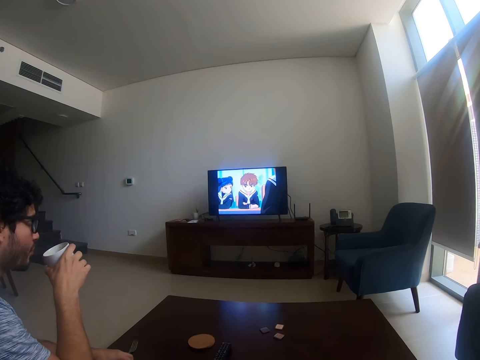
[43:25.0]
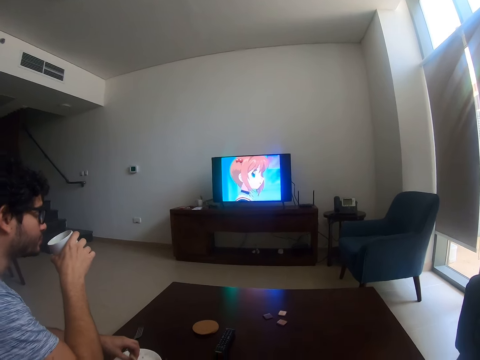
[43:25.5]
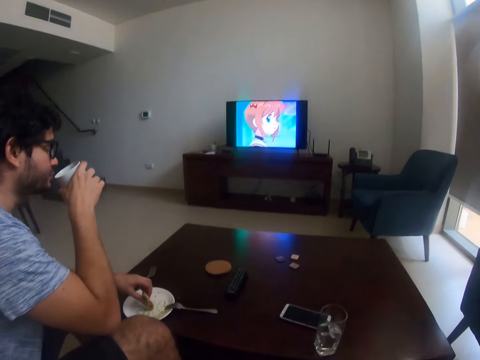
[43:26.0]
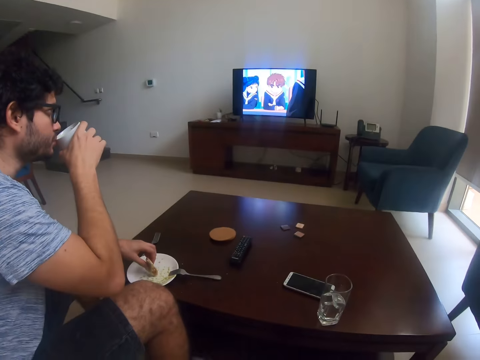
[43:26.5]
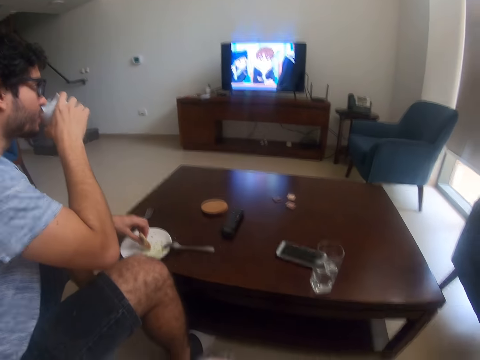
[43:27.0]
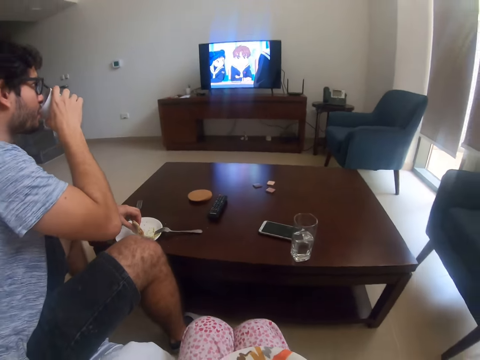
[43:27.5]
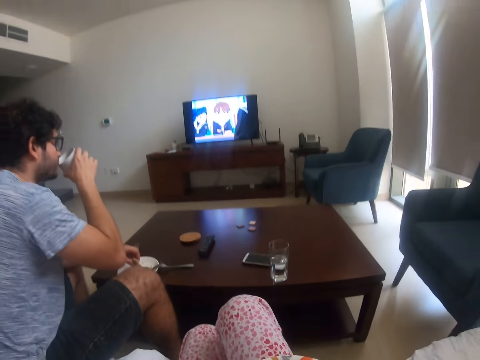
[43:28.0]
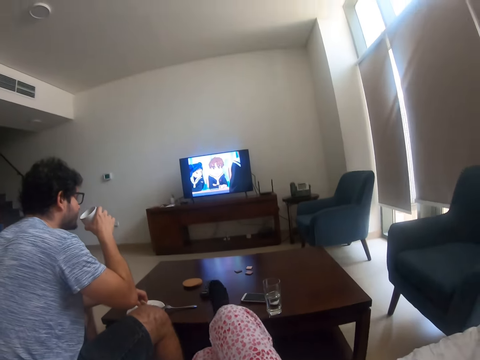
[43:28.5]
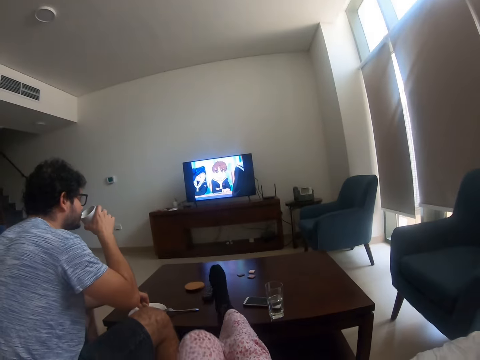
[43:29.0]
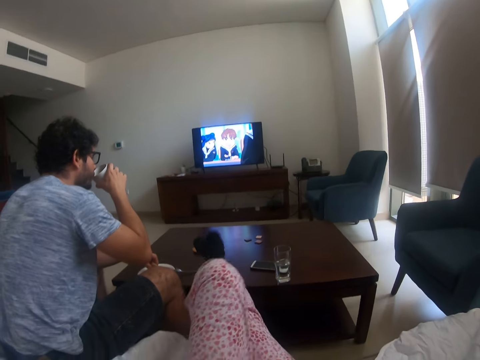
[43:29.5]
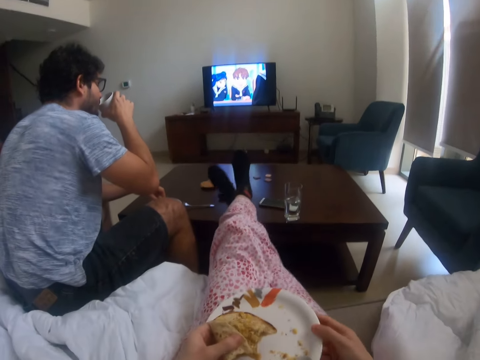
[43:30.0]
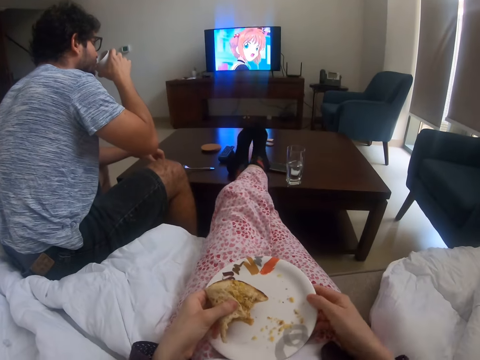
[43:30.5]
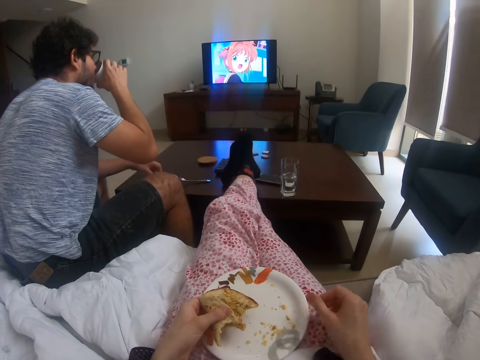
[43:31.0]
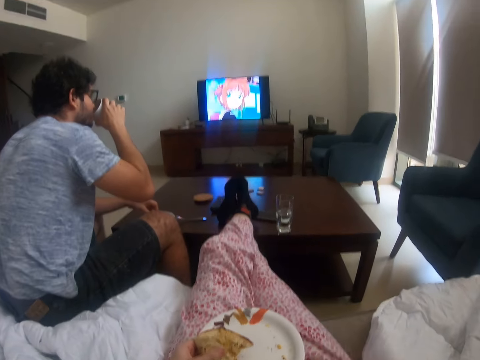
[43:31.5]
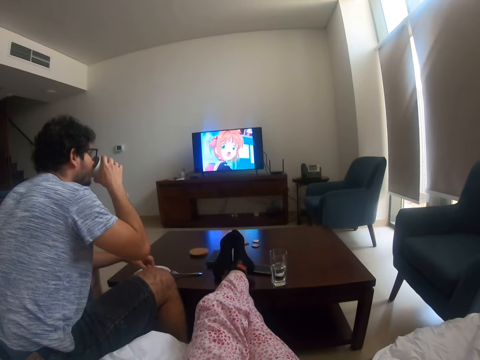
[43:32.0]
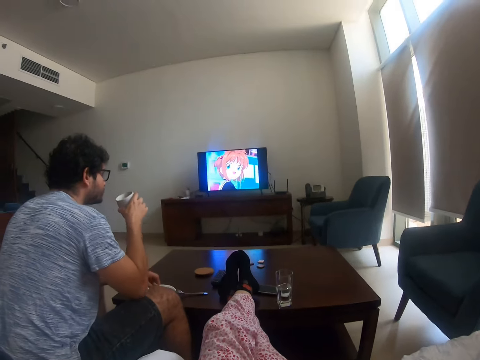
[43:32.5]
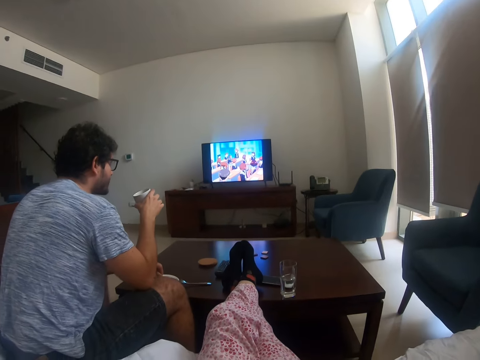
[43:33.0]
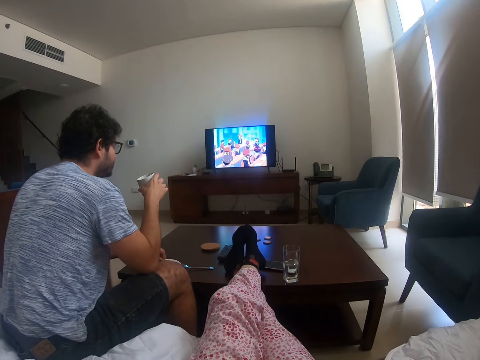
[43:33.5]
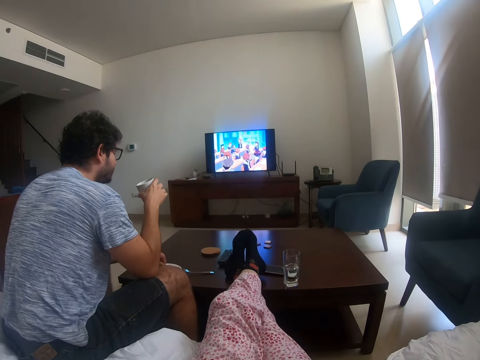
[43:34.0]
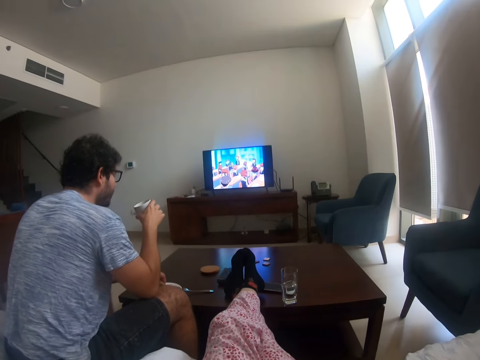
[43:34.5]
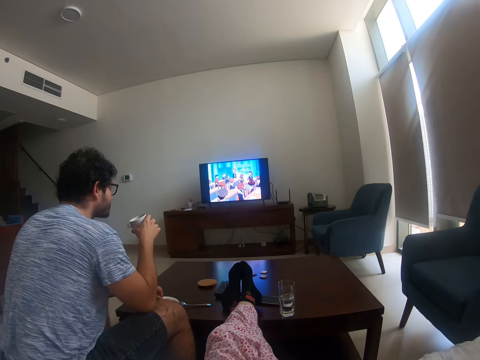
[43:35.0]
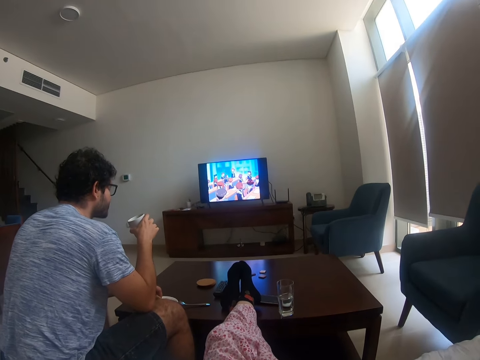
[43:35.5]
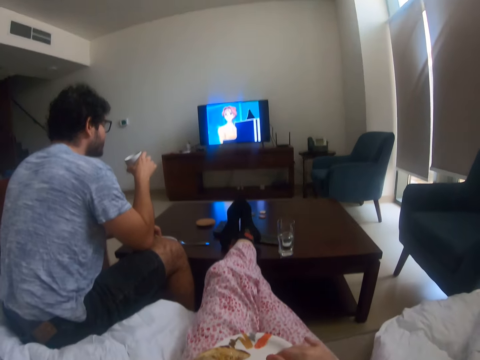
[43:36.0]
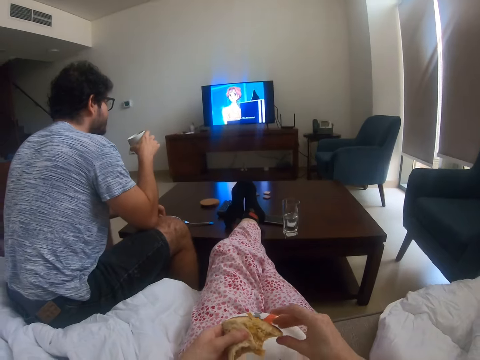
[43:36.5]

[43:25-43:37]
A man drinks something. The camera wearer raises a leg. The man moves the cup away from the mouth. The camera wearer puts the leg on the table and raises the leg. The man drinks something. The camera wearer puts the leg on the table and watches a cartoon on television. The man moves the cup away from the mouth.

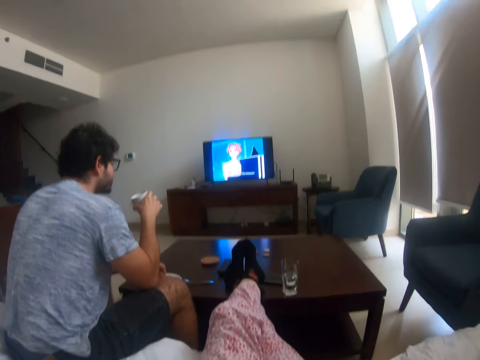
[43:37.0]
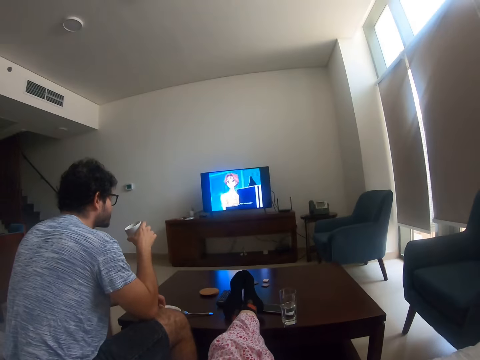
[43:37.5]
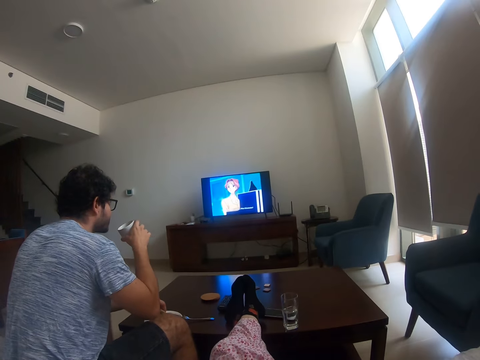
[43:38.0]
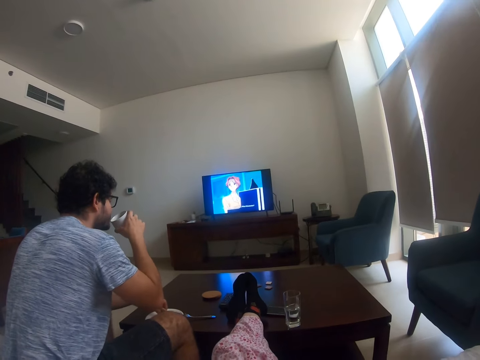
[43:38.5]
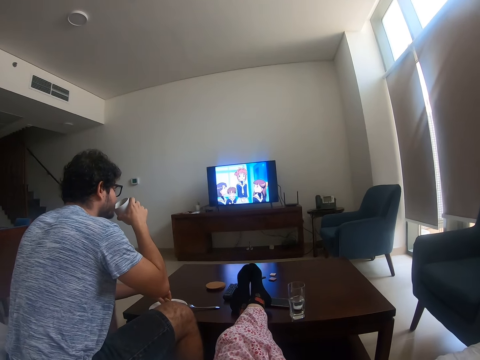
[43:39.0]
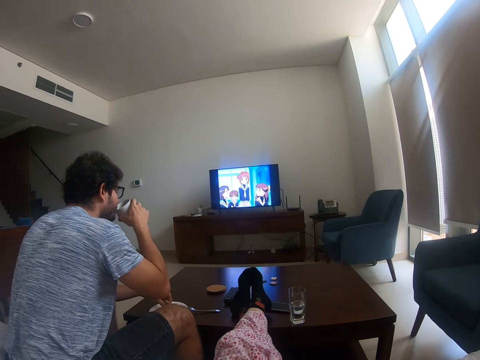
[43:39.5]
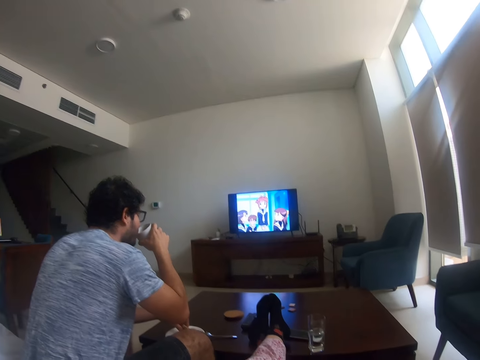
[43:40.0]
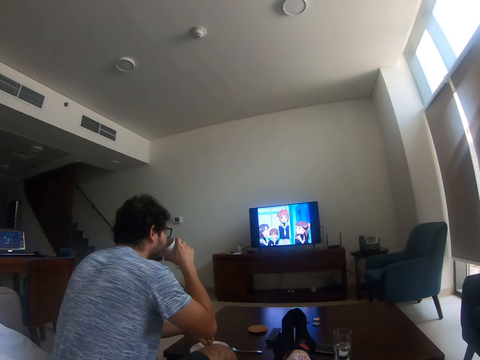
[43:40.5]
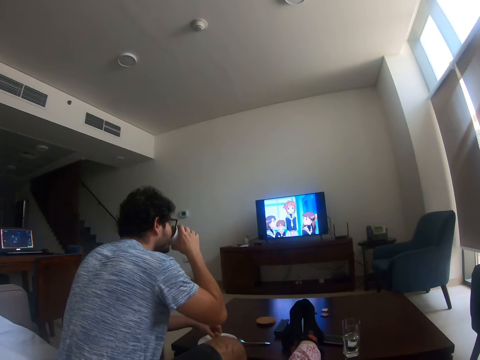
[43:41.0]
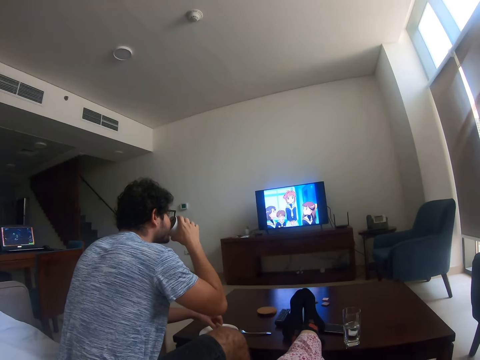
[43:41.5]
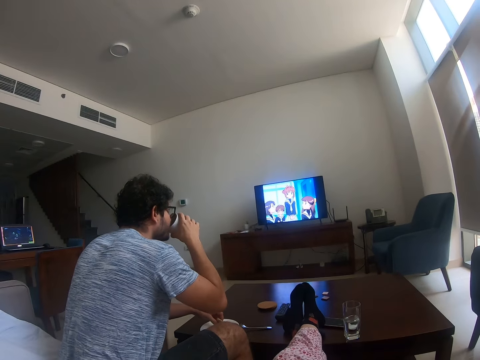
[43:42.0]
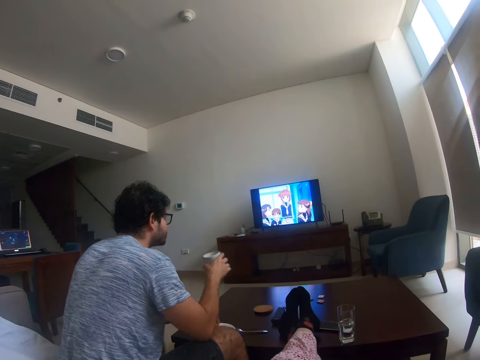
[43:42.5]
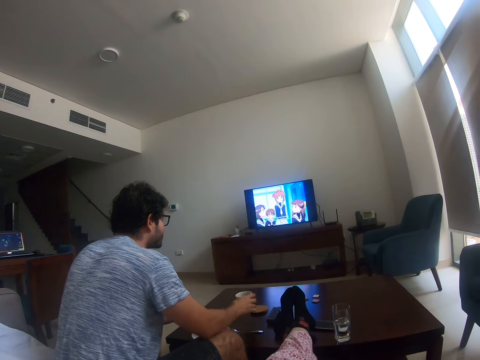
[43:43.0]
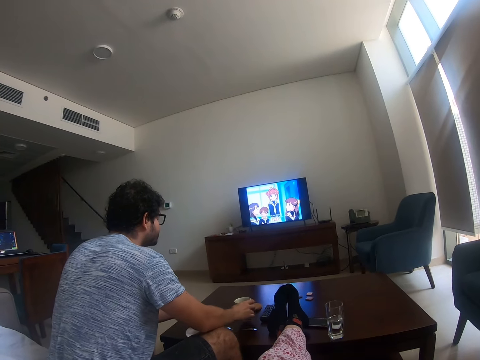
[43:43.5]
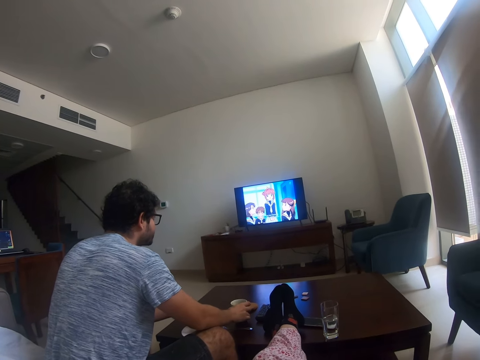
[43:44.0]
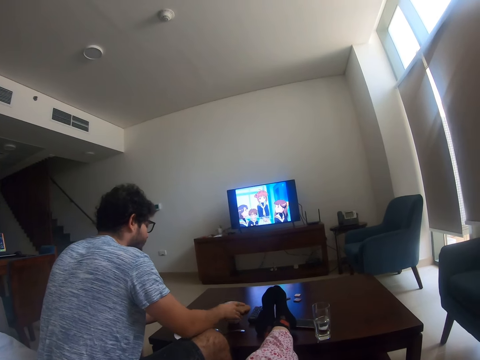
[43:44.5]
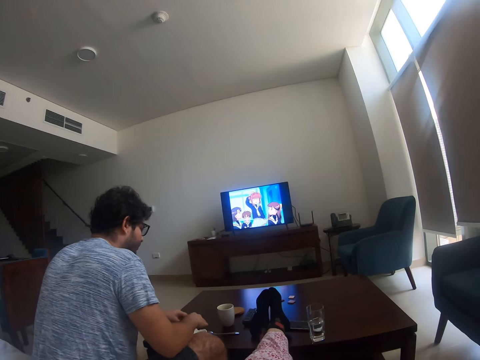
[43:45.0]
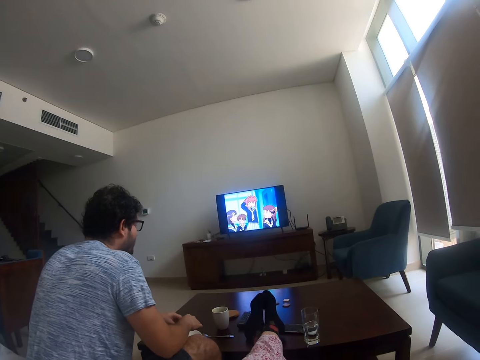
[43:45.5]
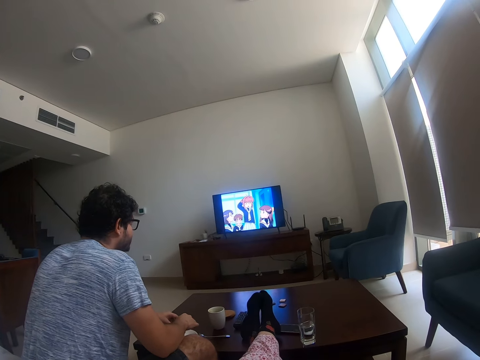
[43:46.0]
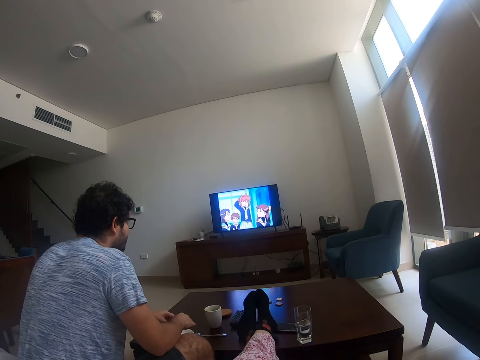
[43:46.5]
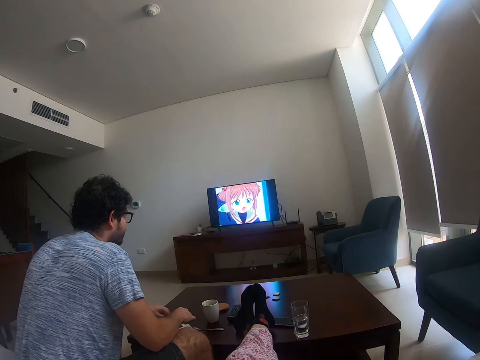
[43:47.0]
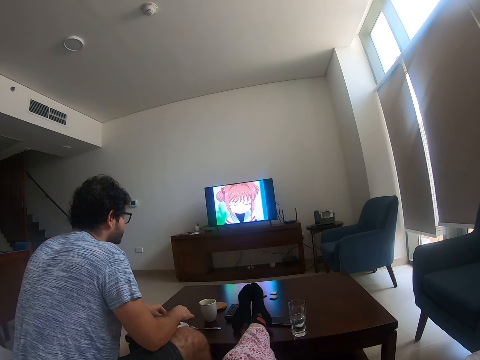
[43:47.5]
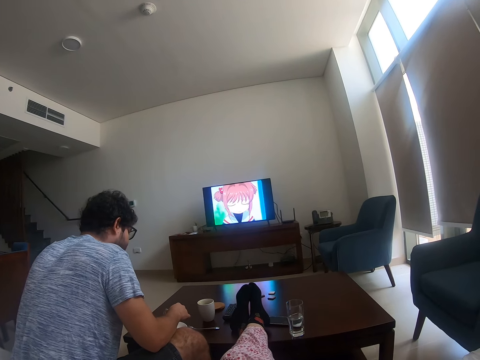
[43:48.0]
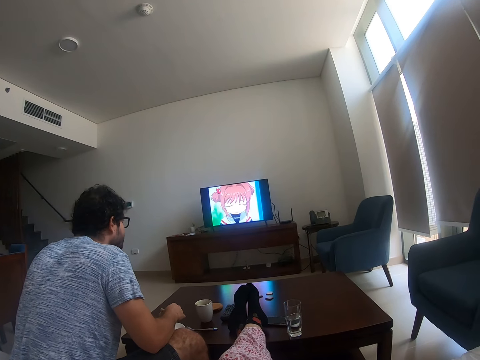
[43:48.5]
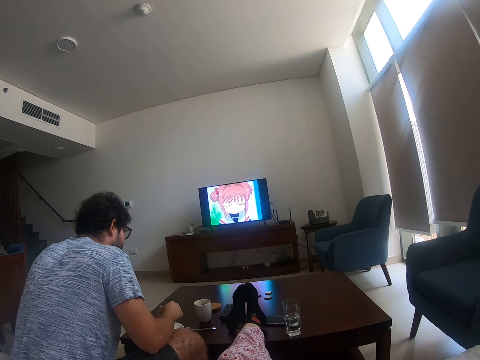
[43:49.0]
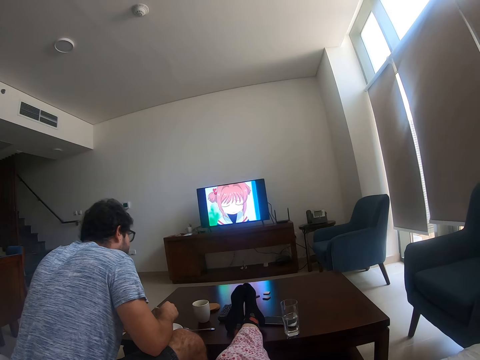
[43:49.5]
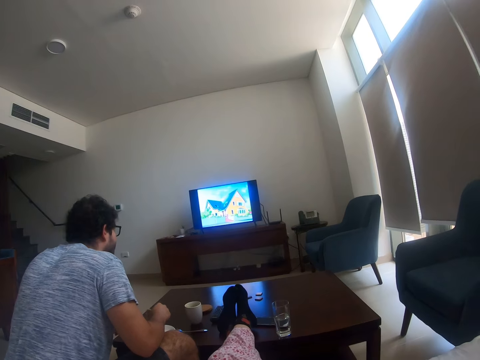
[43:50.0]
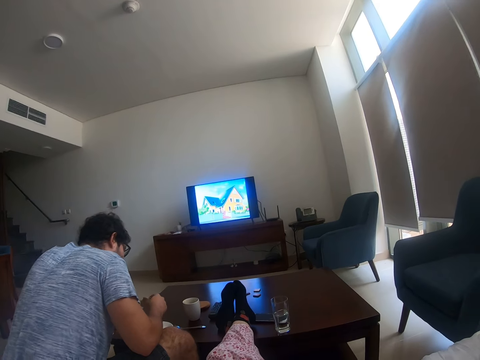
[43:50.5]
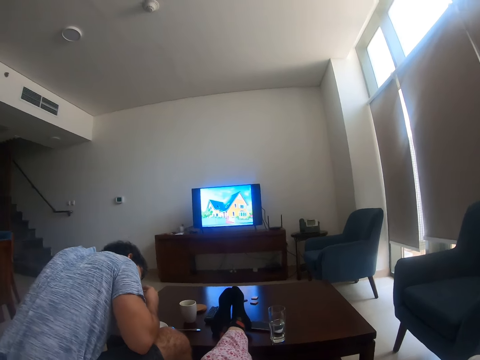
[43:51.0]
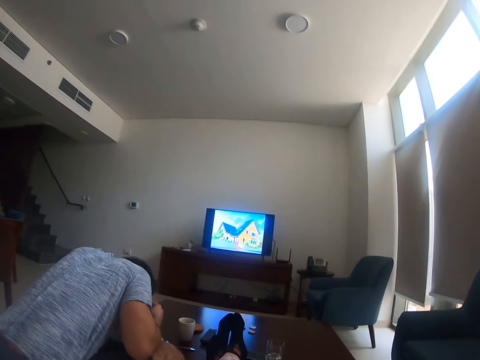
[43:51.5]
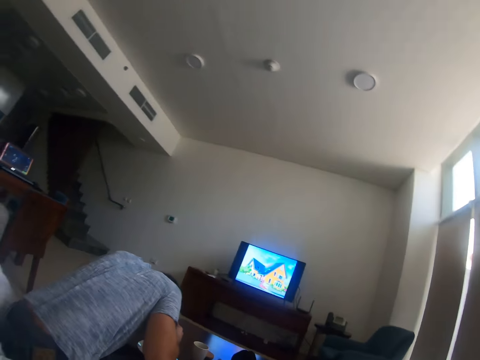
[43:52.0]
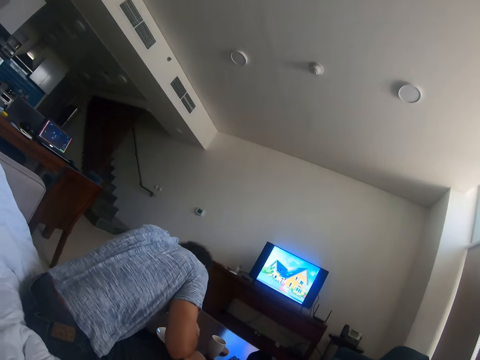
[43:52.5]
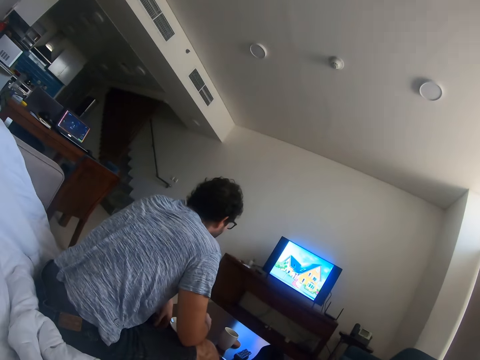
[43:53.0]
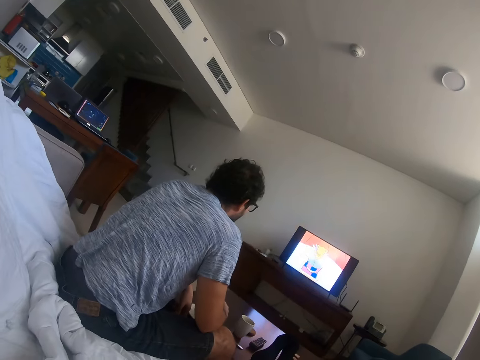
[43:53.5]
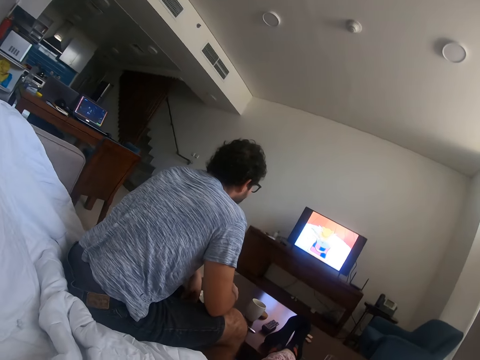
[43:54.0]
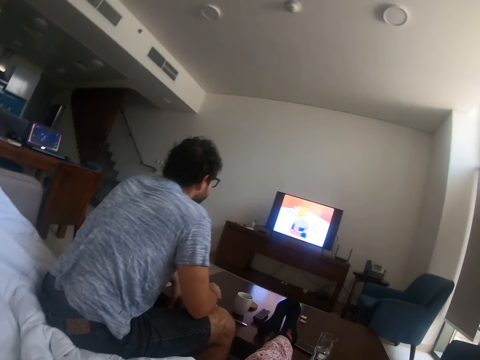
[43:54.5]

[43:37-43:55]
A man drinks something. The man moves a cup away from the mouth and places the cup on the table. The man holds something. The camera wearer looks around the room. The man eats something.
